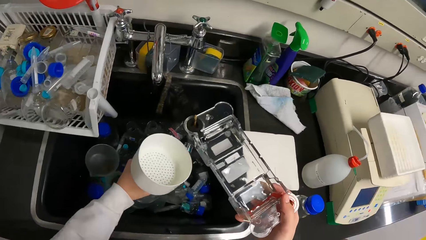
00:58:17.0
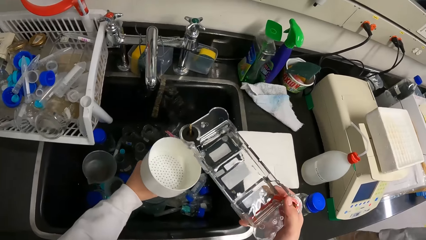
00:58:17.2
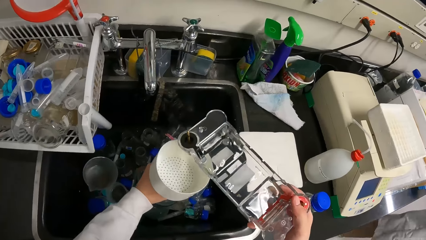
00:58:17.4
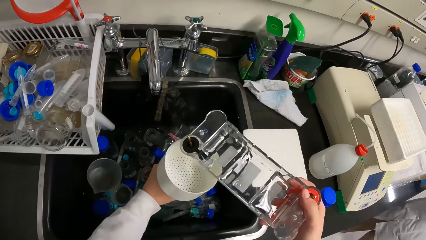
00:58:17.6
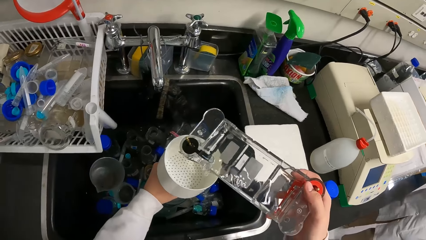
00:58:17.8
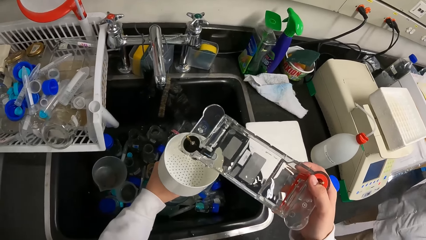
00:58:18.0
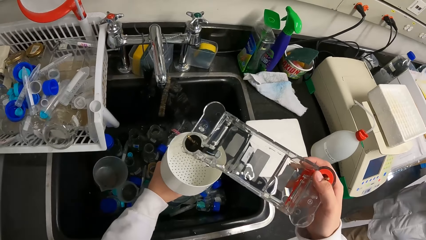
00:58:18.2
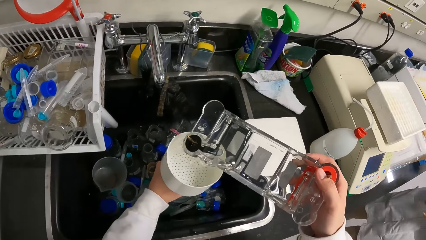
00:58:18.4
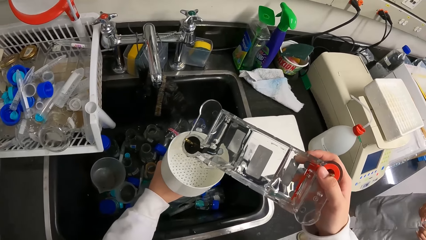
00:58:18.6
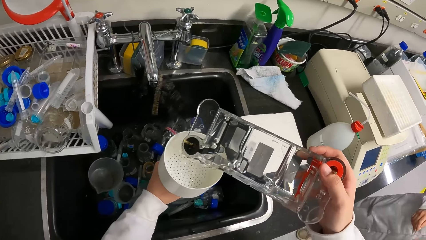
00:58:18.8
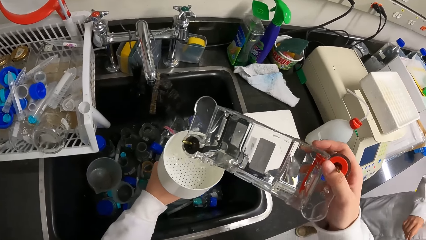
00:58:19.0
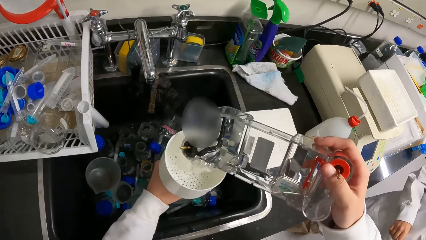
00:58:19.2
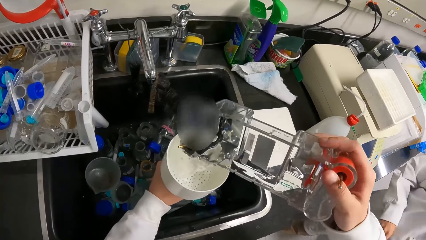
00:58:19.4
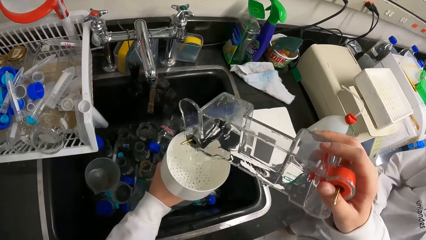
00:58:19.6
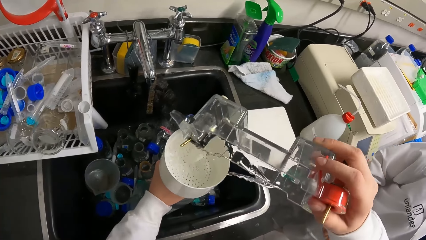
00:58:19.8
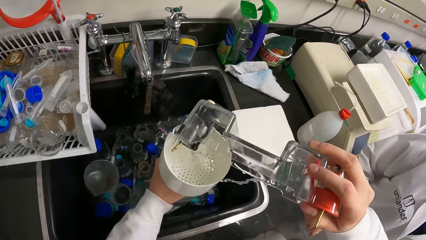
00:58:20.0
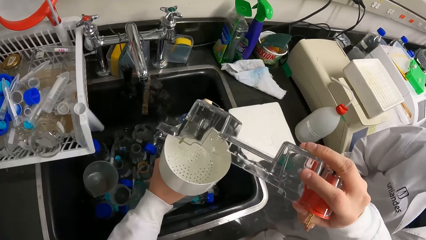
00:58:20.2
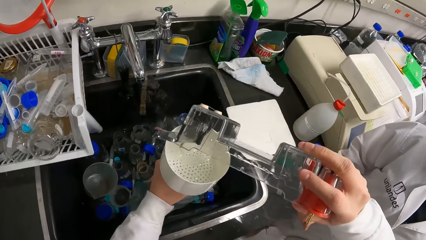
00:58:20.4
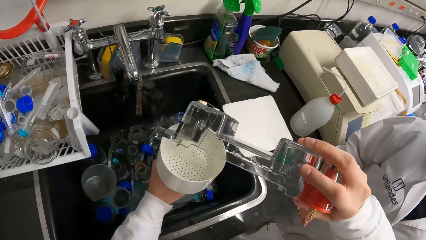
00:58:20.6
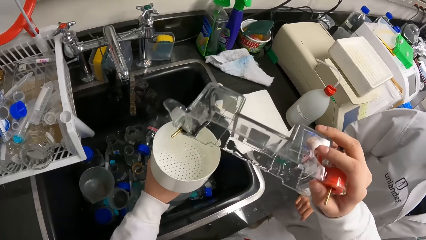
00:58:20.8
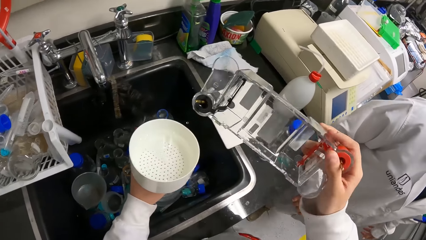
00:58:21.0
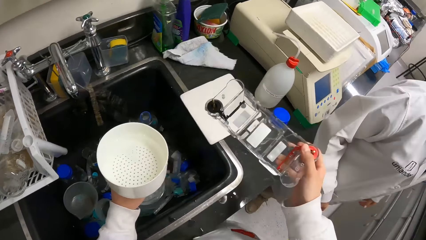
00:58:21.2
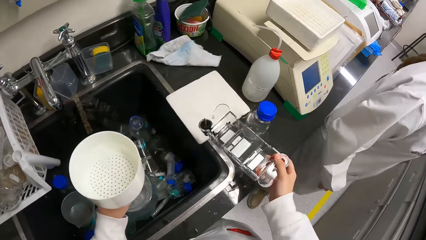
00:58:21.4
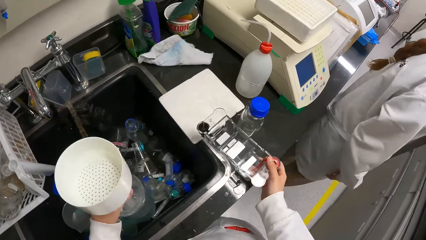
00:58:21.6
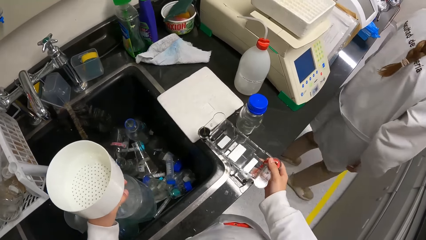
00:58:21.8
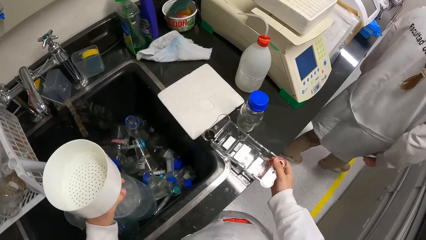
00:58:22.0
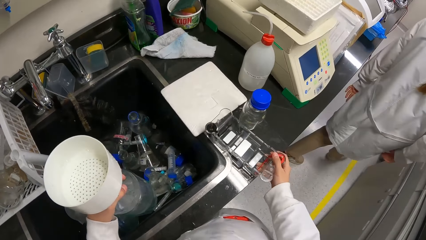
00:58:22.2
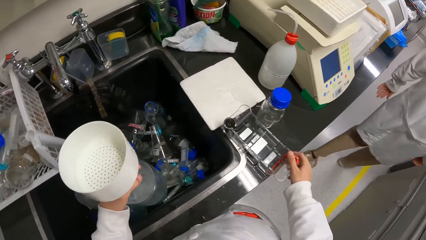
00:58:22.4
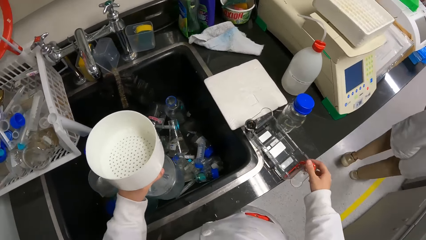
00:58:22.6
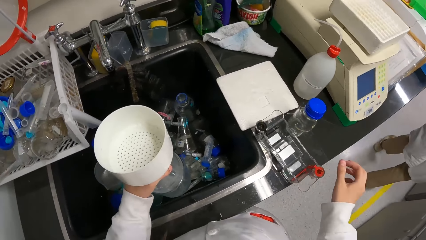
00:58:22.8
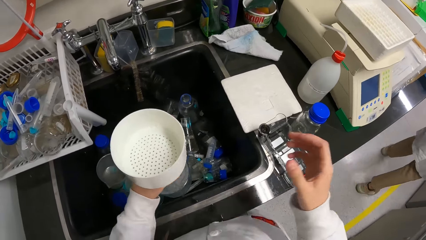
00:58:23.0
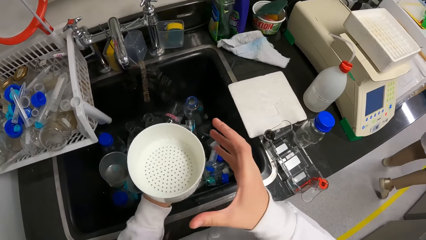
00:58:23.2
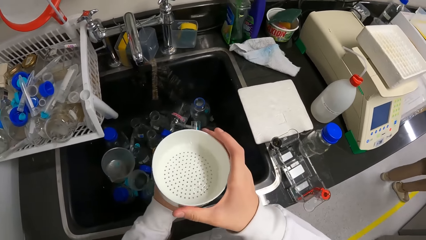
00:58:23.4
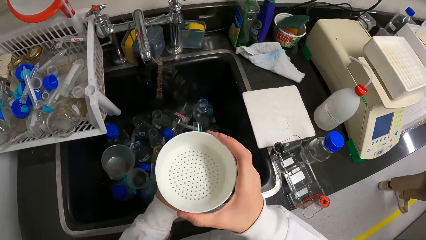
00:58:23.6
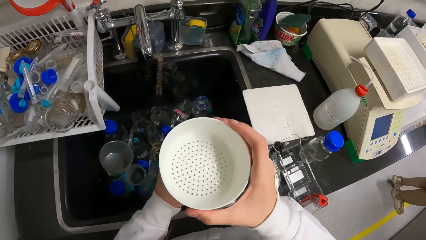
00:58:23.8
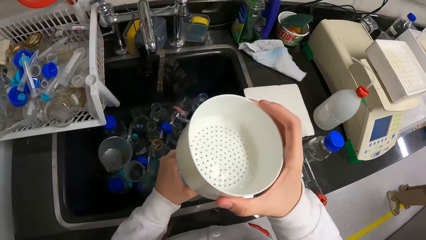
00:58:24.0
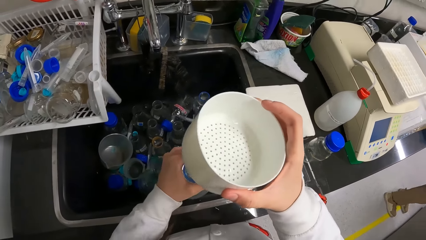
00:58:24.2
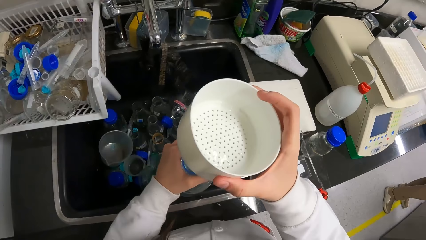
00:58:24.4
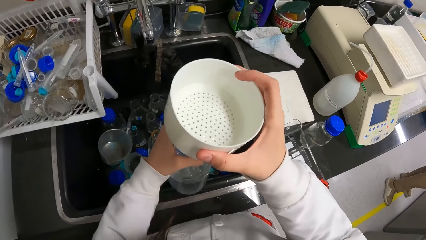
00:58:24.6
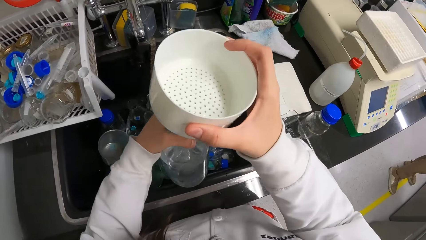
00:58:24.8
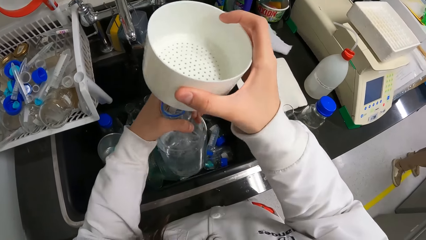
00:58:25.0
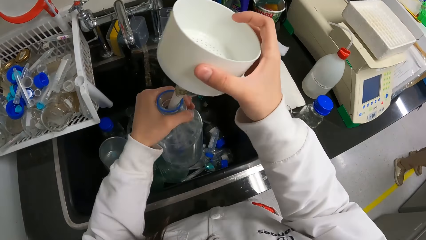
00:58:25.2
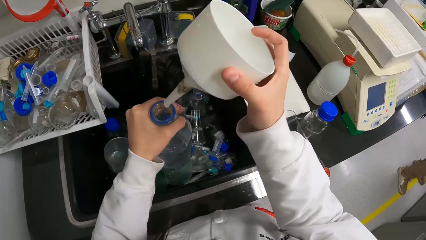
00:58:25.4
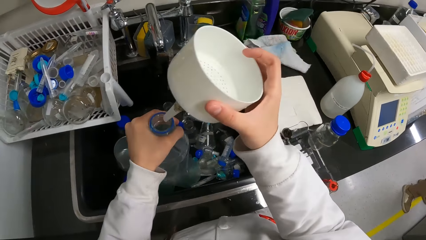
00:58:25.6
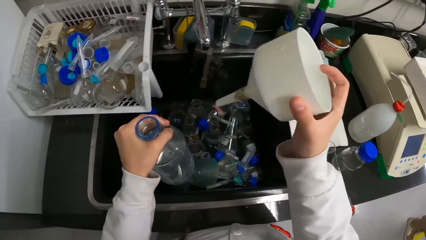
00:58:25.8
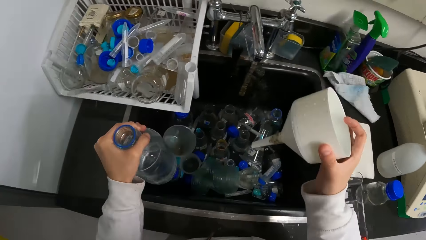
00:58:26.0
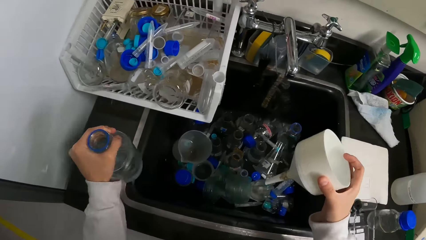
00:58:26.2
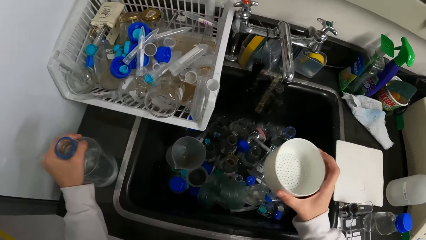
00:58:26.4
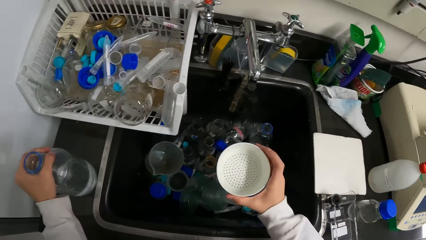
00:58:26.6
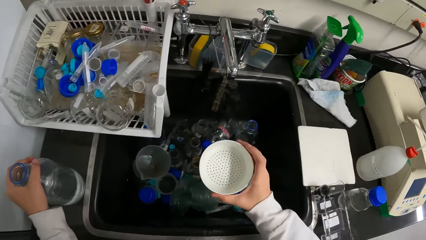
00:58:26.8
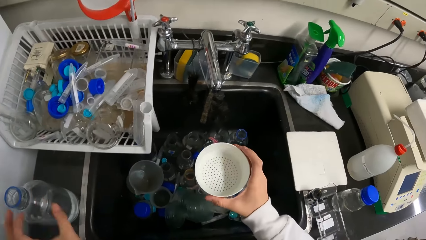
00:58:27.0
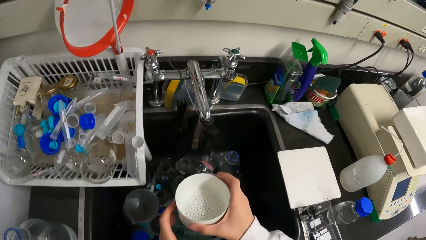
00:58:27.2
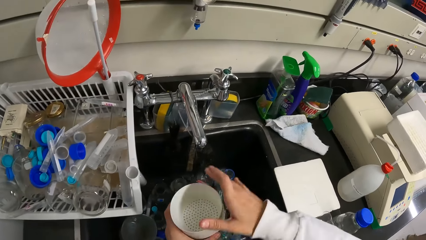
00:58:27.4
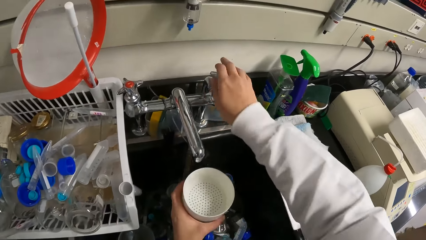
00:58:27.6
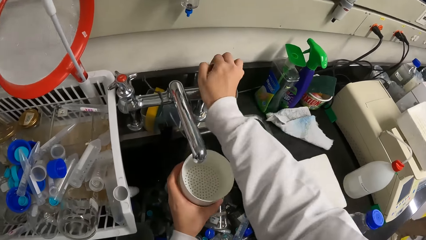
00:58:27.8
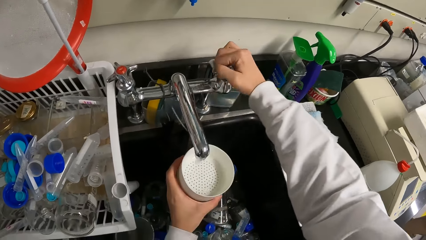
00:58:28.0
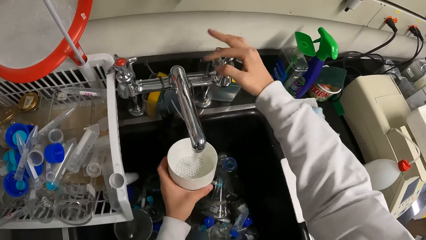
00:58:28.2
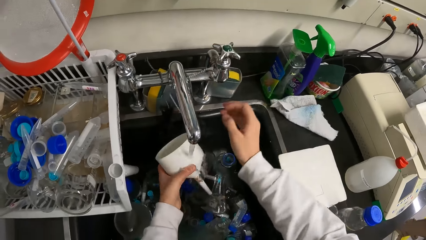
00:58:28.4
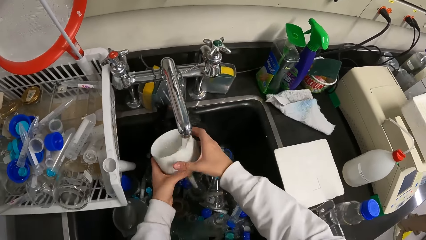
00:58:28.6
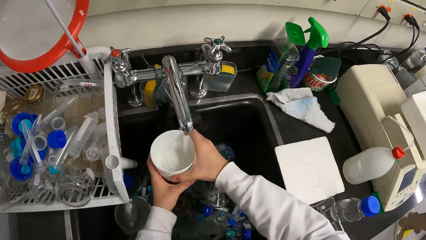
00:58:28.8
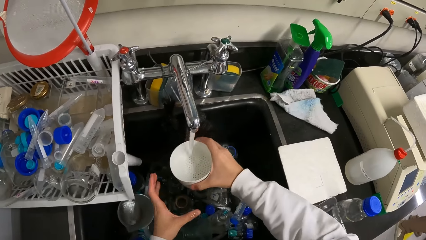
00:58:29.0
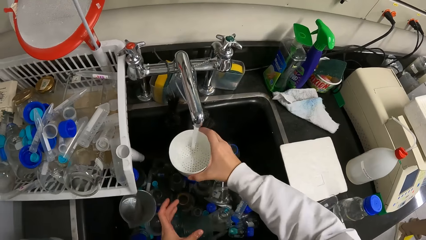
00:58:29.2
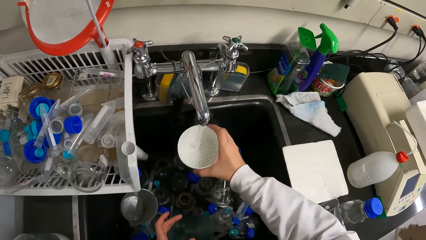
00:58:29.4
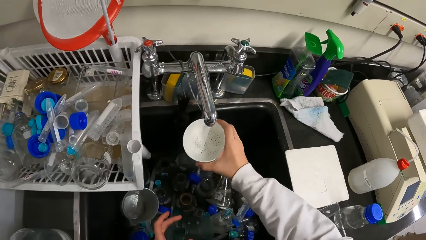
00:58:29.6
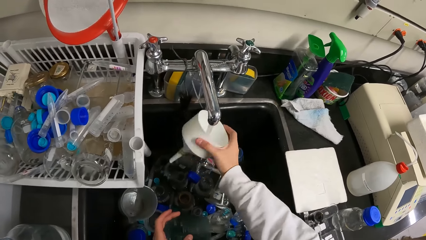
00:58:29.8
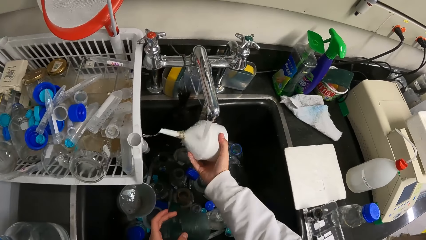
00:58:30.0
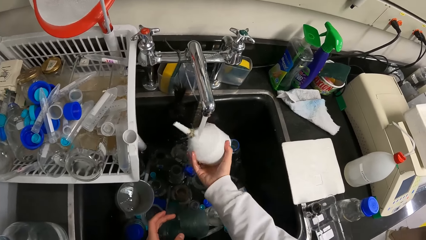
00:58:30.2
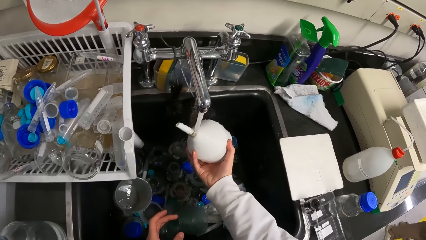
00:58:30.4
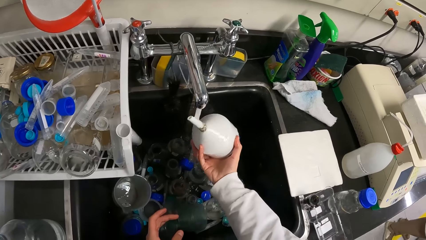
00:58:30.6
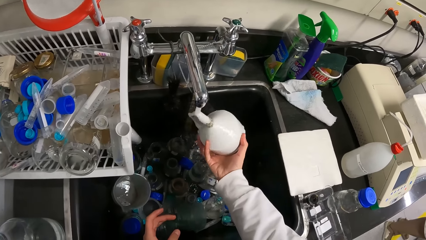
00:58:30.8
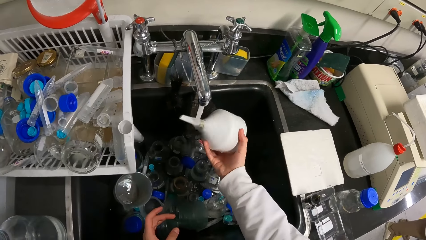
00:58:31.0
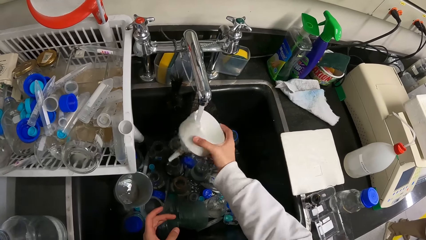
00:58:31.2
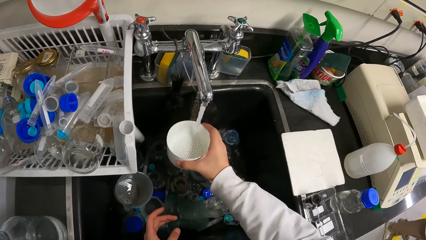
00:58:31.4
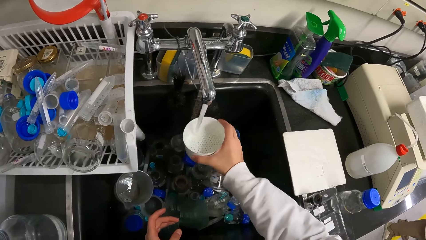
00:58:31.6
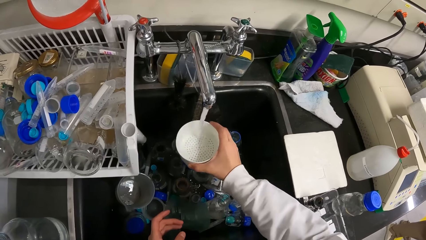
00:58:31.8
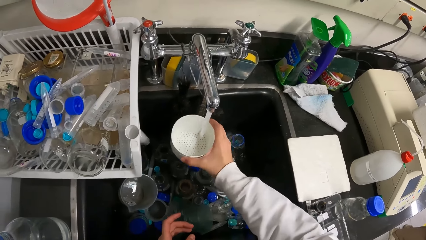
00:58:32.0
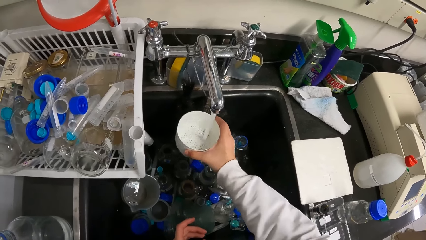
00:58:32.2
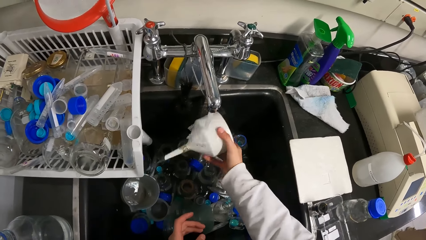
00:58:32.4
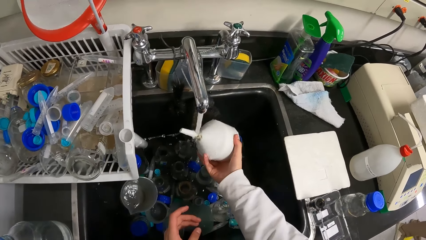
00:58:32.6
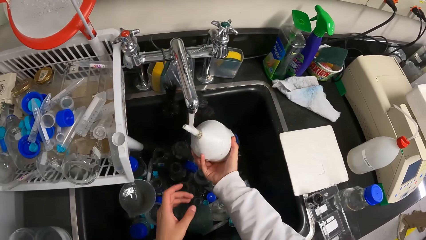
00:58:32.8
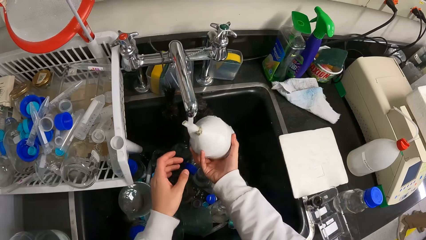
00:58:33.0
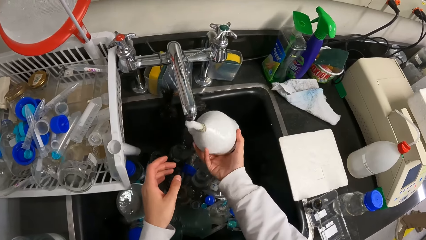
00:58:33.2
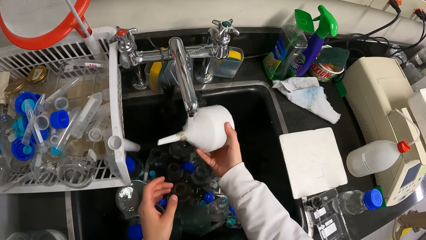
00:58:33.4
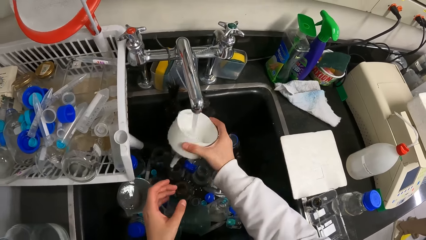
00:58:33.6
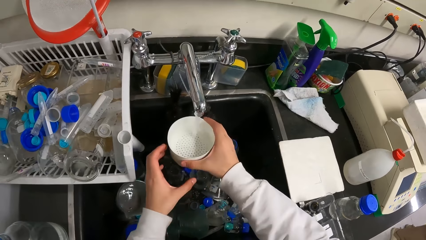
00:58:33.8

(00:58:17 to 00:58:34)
The camera wearer pours the specimen in a funnel. They put a container on the table. They remove the funnel from a bottle of specimen. They put the bottle of specimen on the counter top. They open a faucet and rinse the funnel.
